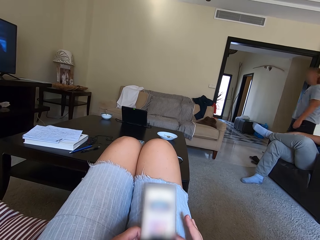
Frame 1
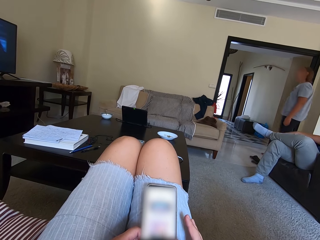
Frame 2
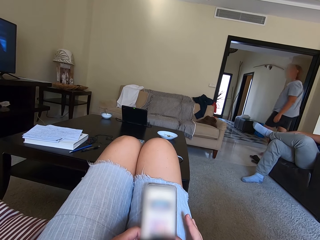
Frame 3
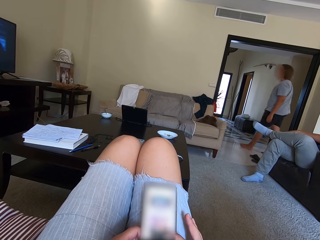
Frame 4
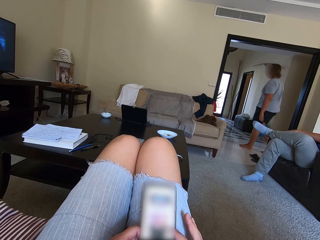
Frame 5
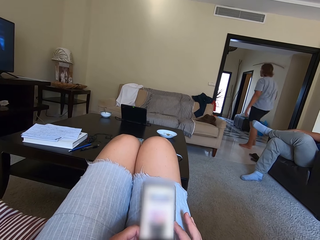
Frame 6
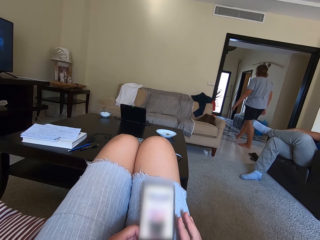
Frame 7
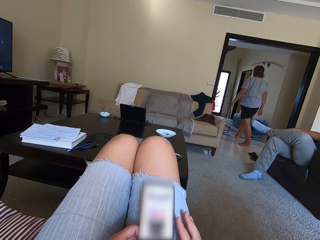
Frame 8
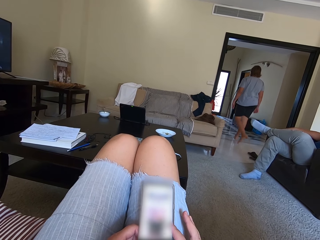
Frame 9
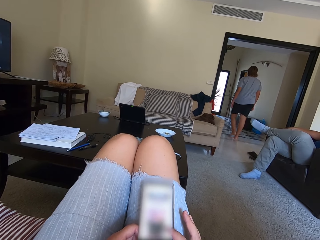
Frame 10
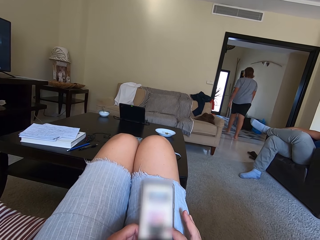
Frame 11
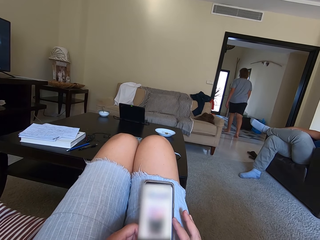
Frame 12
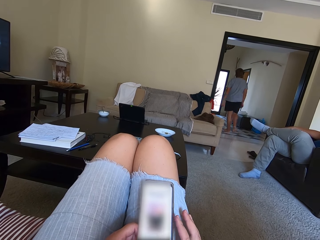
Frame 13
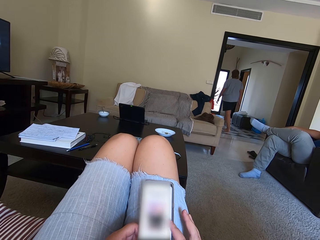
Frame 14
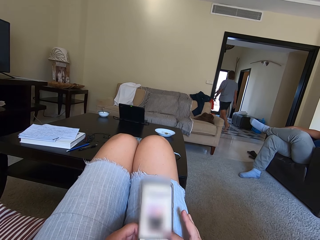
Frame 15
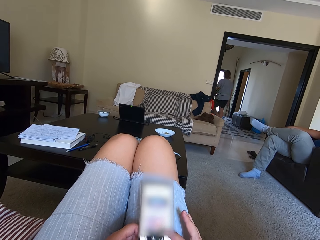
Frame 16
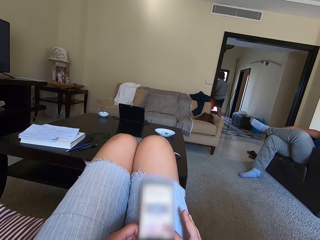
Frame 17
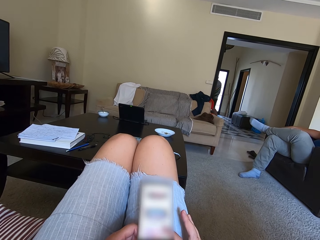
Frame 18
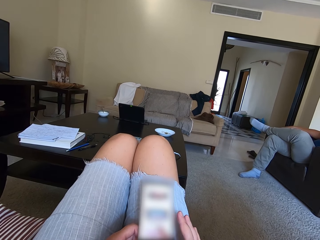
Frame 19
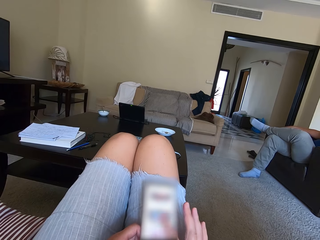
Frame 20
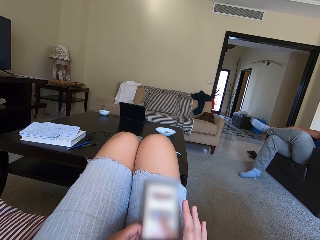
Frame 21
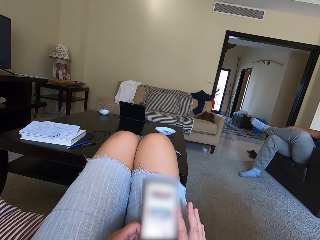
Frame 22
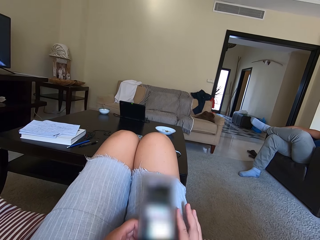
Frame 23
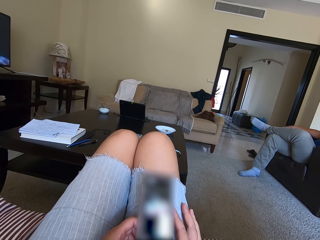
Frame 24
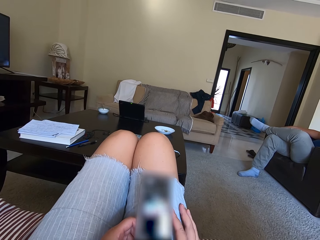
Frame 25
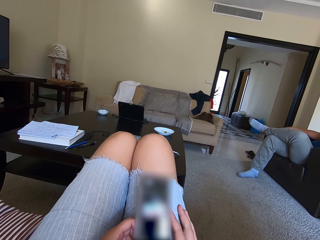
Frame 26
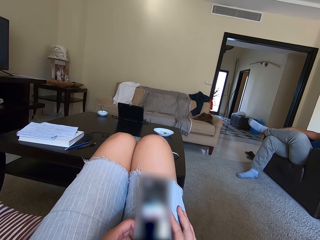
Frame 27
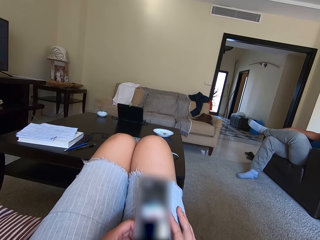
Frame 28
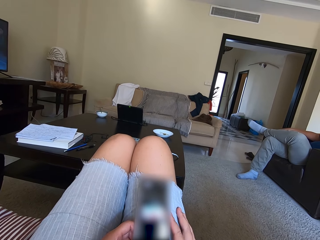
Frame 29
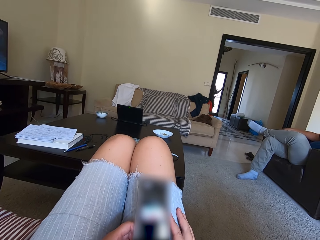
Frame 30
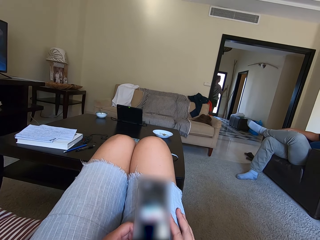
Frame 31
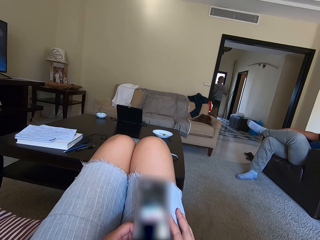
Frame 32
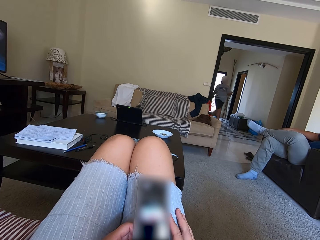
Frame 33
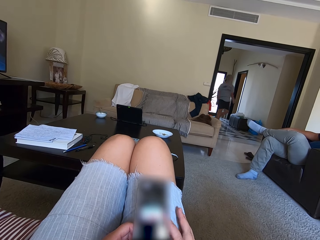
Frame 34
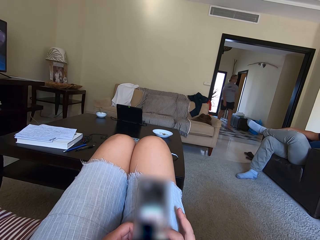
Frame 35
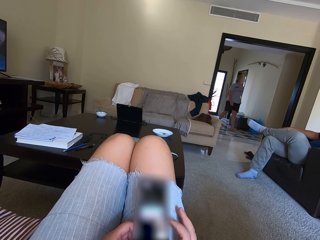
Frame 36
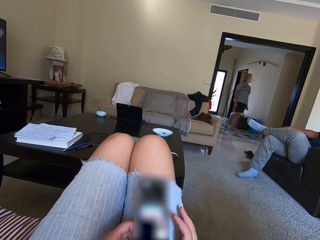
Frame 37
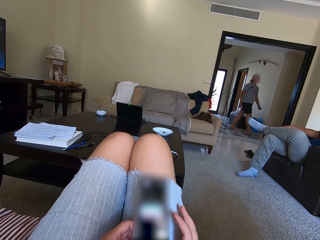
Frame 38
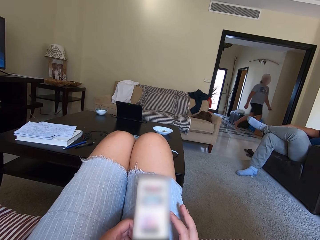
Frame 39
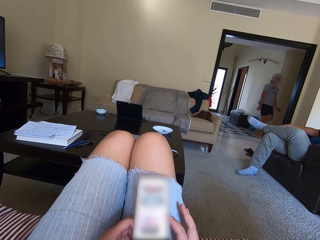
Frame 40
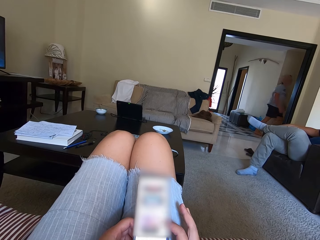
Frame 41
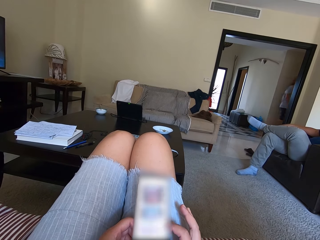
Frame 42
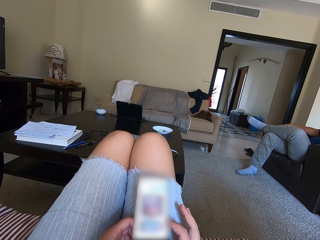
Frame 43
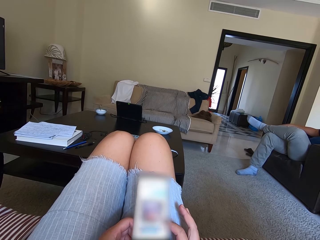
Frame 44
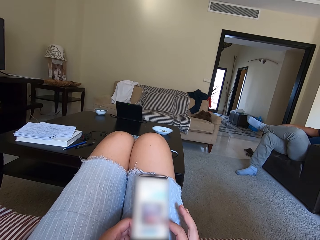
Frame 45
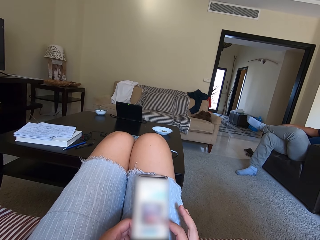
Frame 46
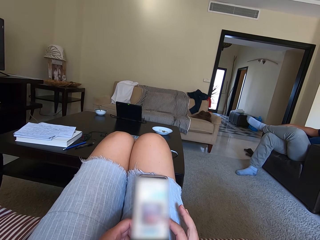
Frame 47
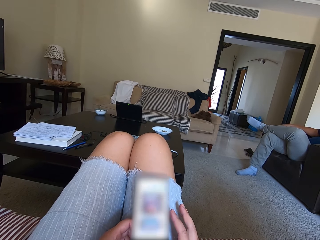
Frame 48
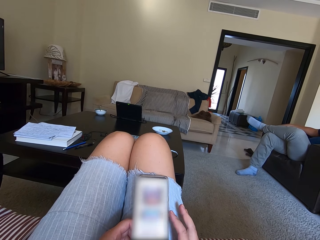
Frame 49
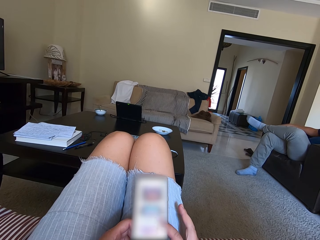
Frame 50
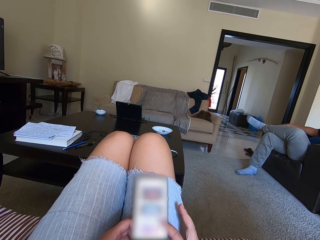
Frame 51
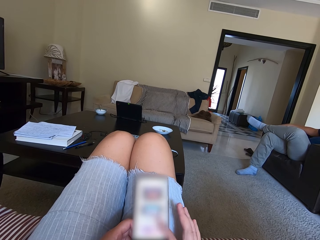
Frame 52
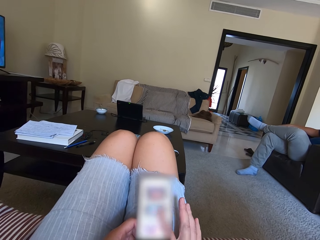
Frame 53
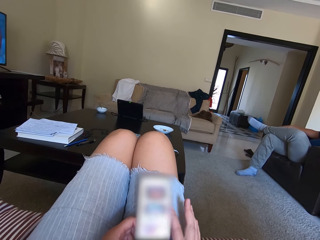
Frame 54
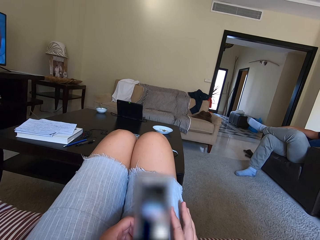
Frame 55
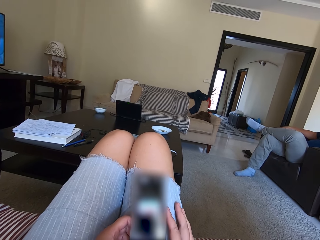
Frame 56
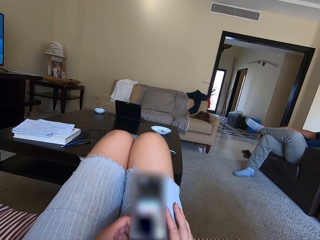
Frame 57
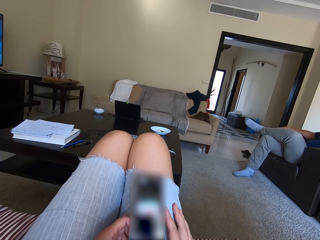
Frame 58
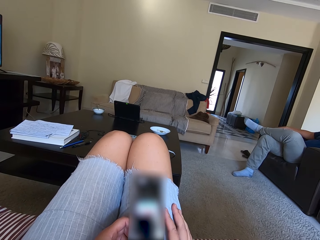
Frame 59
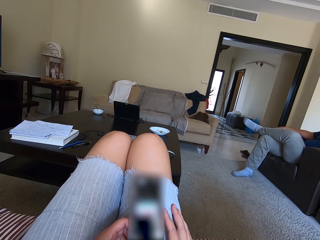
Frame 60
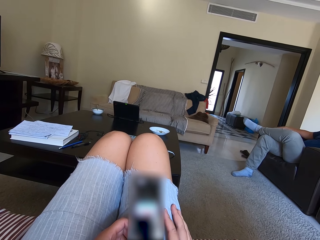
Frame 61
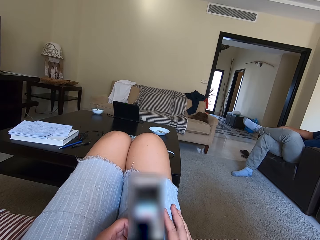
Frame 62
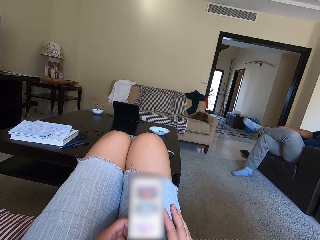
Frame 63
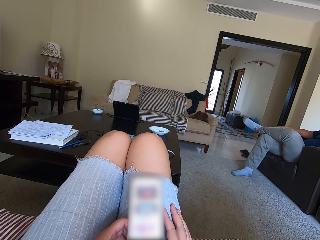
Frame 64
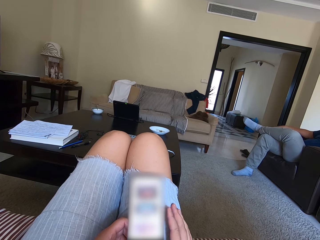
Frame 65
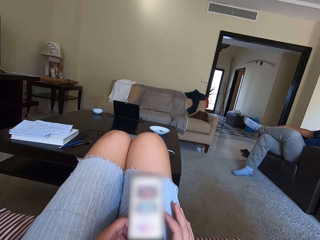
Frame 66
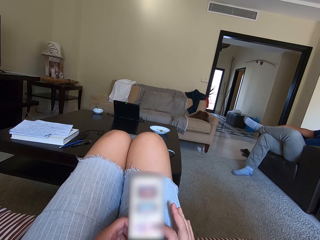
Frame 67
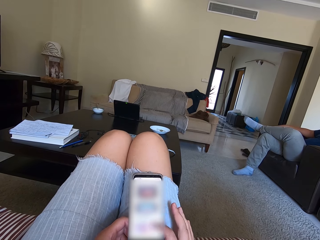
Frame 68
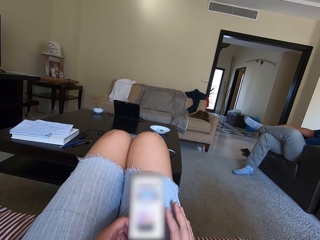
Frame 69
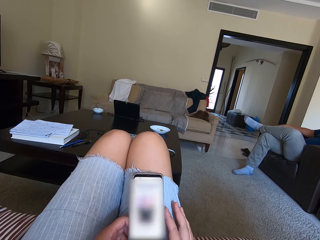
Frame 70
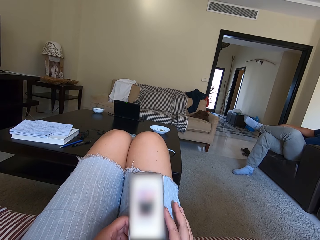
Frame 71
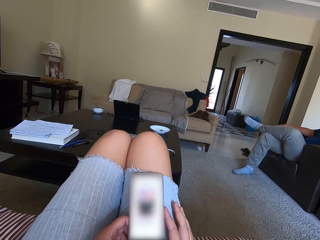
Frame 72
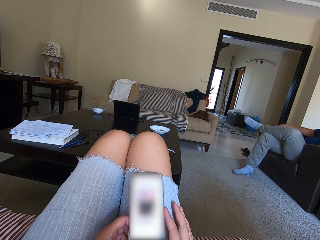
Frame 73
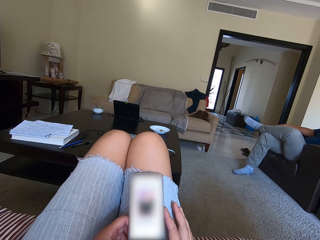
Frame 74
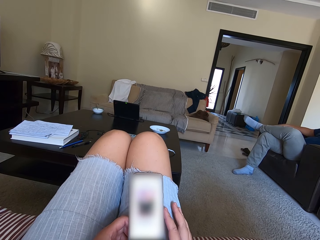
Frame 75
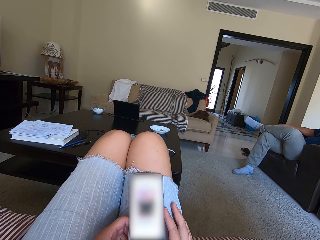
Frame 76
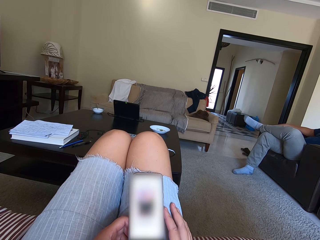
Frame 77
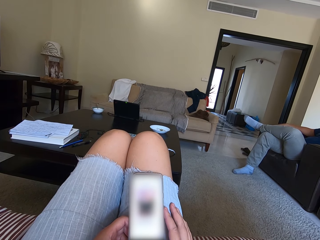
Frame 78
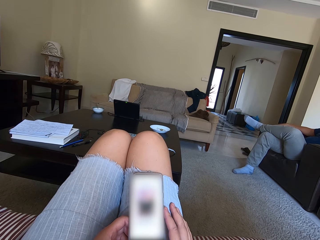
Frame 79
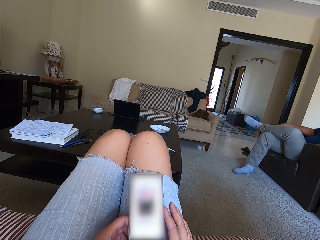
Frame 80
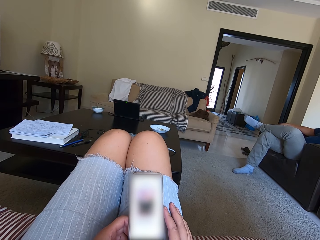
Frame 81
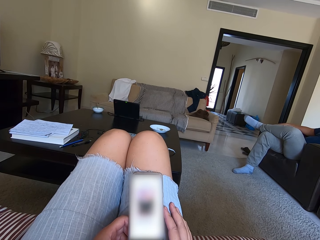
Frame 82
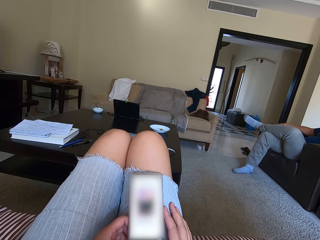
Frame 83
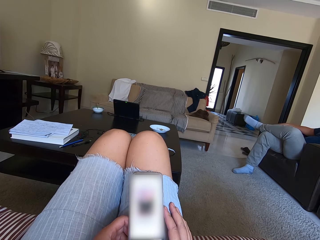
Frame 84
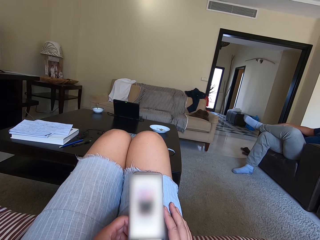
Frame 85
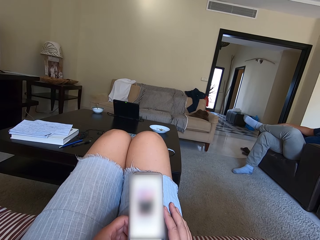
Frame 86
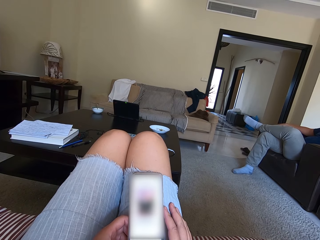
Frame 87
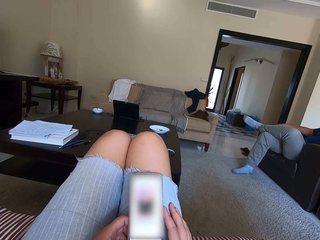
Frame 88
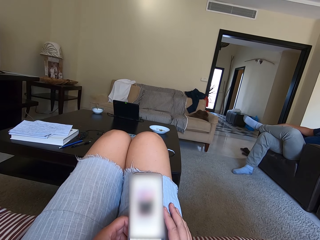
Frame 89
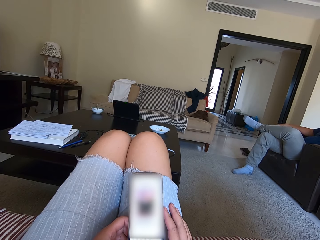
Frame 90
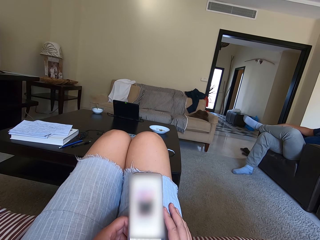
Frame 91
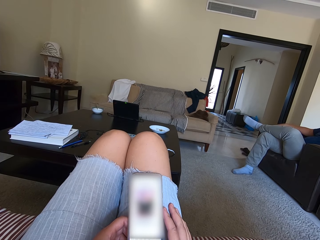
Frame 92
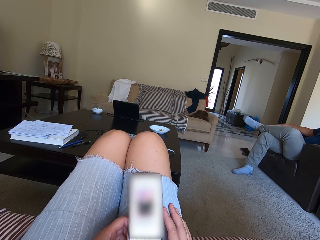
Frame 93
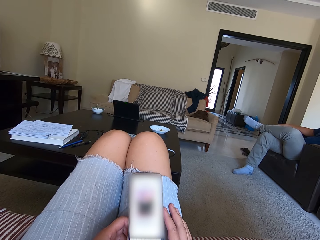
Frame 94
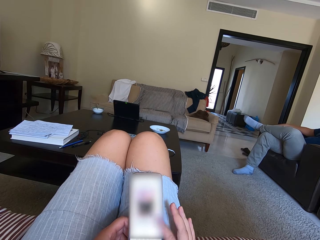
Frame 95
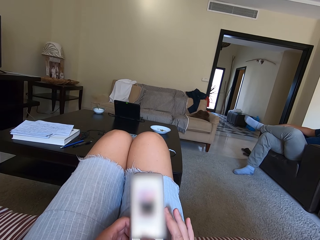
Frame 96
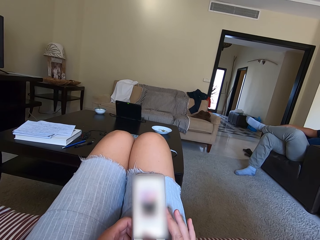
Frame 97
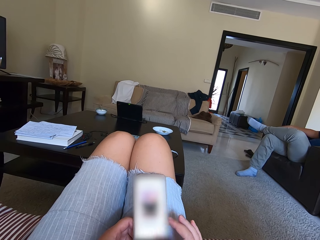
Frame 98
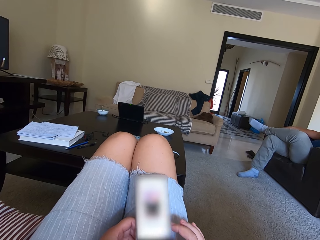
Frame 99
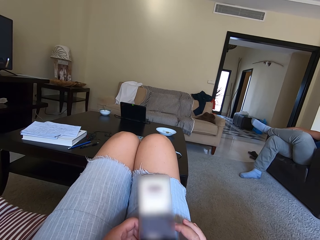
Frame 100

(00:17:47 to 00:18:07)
A person walks to another room. The camera wearer scrolls on the phone.

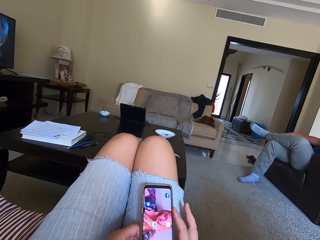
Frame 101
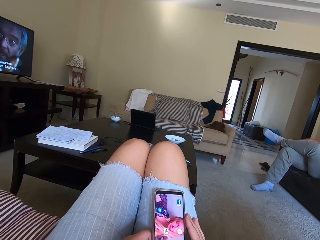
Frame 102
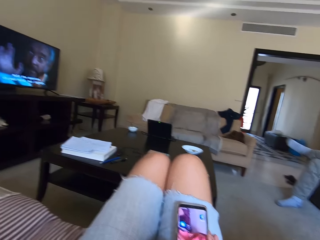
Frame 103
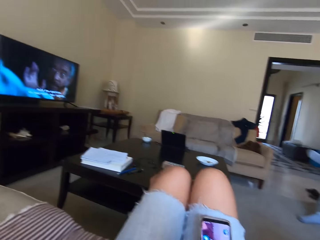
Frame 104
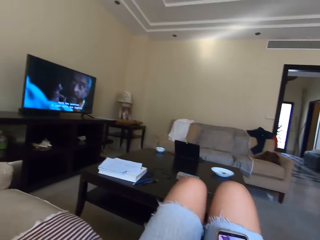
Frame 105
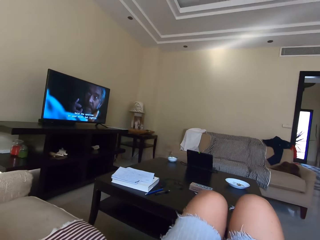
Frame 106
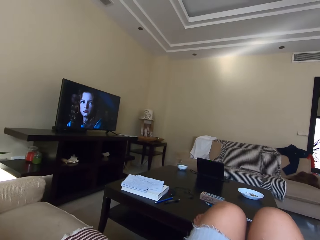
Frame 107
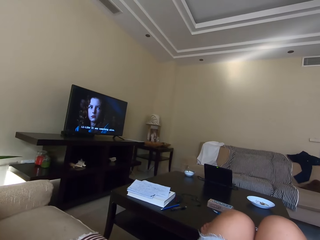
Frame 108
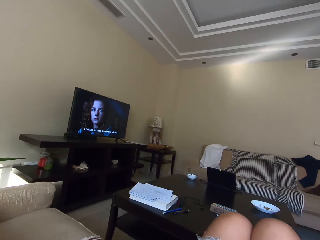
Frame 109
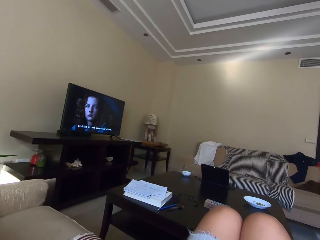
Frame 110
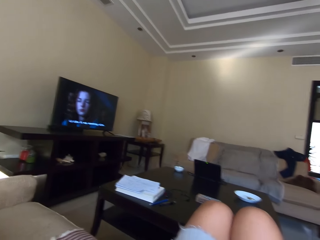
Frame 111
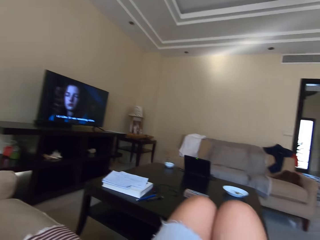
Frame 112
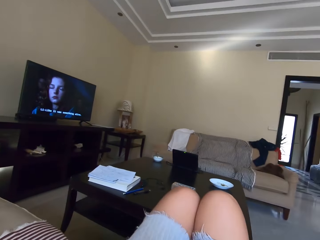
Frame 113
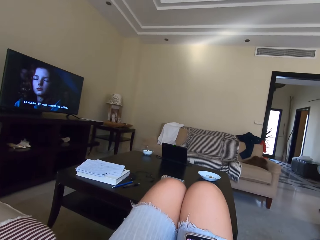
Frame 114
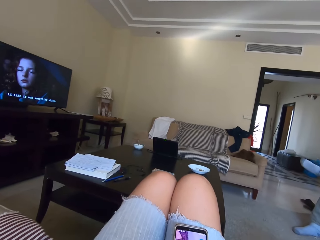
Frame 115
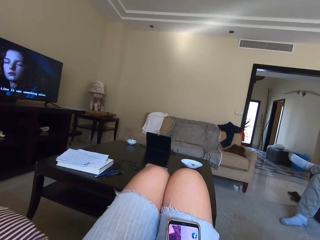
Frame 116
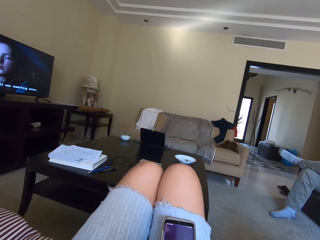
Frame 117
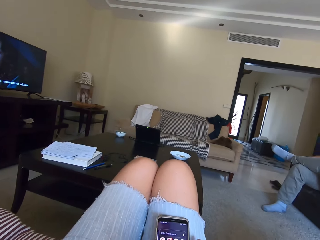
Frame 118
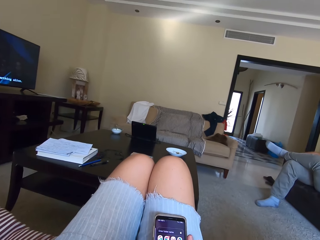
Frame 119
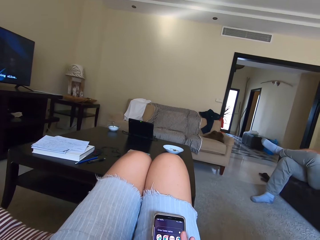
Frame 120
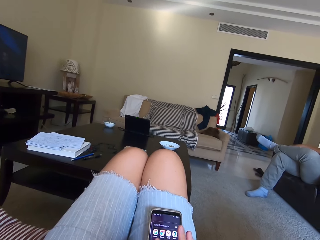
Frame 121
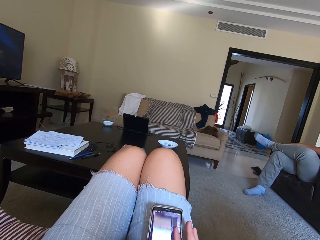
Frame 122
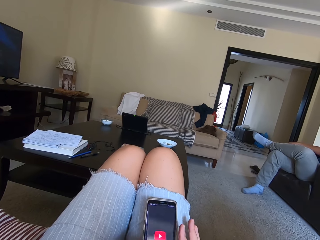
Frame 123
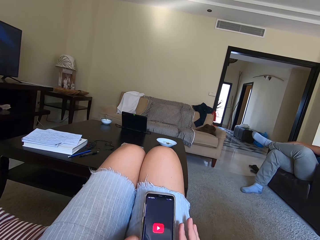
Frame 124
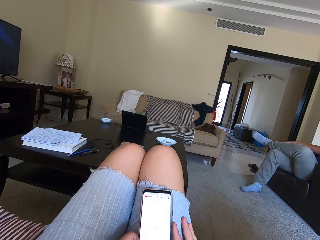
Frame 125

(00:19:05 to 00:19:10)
The camera wearer looks at the TV. They use a mobile phone.
